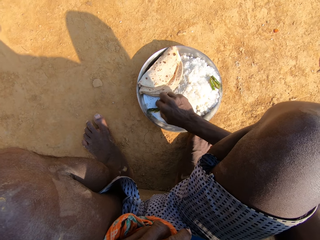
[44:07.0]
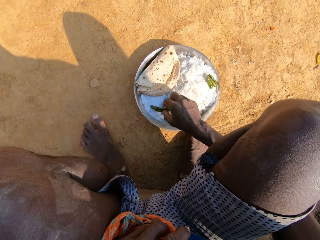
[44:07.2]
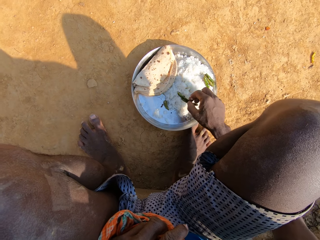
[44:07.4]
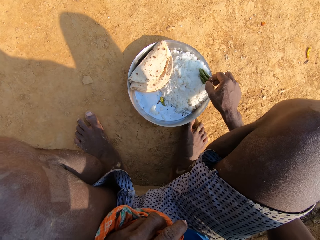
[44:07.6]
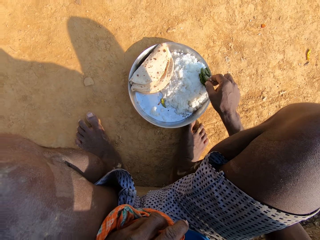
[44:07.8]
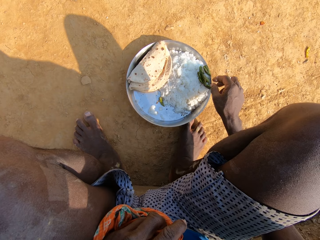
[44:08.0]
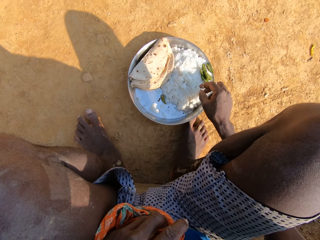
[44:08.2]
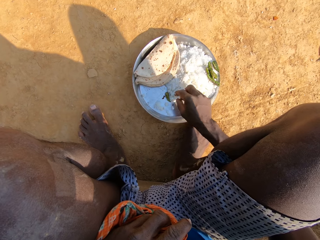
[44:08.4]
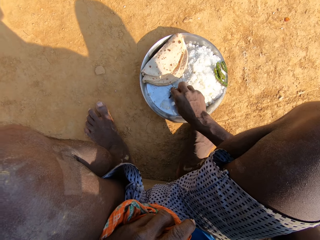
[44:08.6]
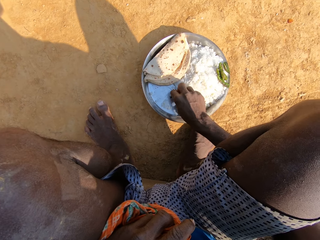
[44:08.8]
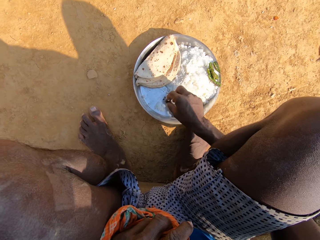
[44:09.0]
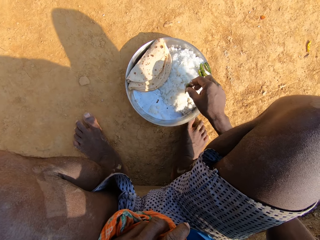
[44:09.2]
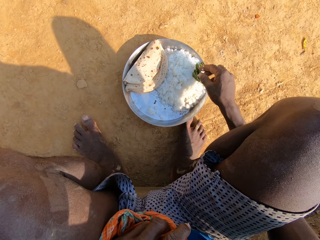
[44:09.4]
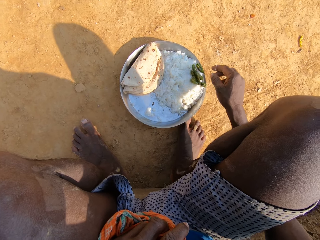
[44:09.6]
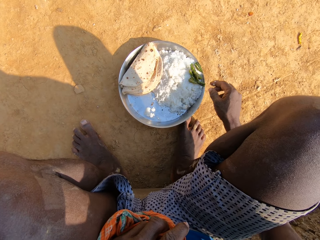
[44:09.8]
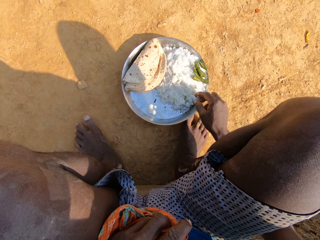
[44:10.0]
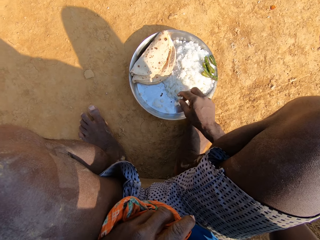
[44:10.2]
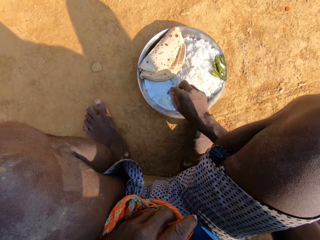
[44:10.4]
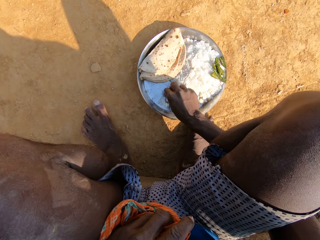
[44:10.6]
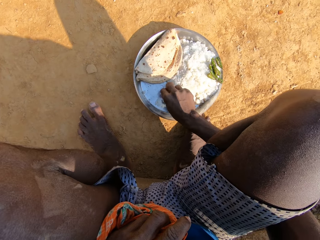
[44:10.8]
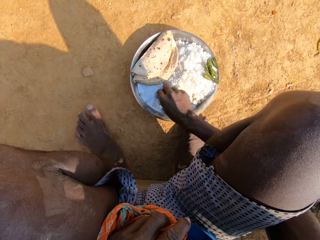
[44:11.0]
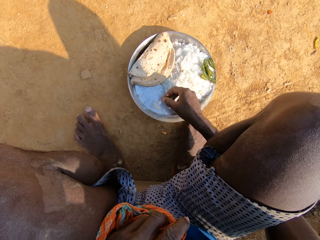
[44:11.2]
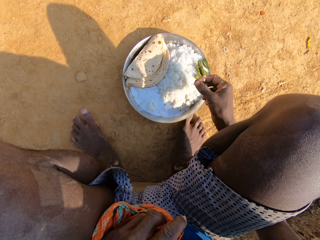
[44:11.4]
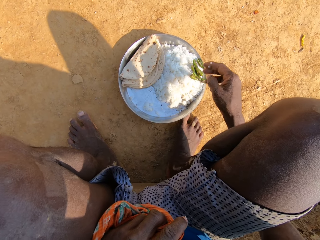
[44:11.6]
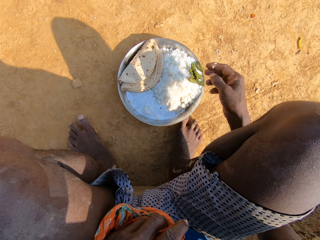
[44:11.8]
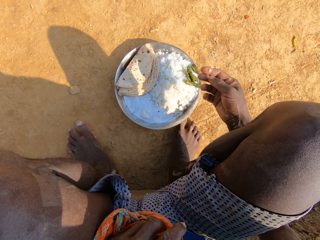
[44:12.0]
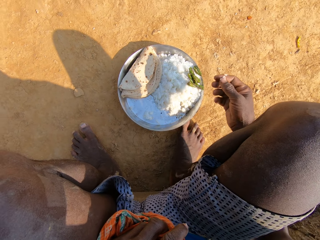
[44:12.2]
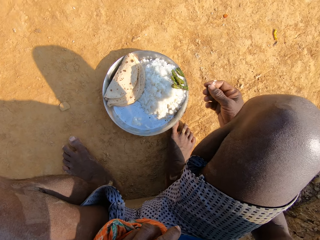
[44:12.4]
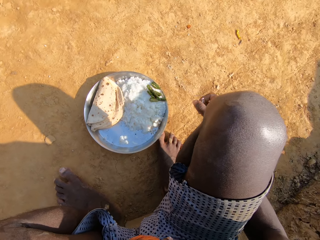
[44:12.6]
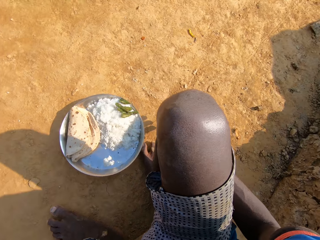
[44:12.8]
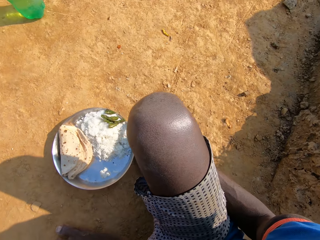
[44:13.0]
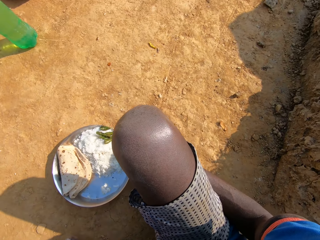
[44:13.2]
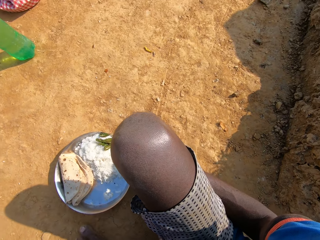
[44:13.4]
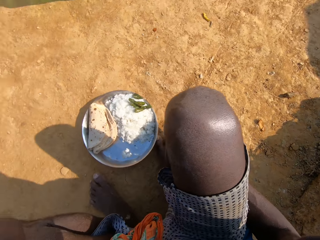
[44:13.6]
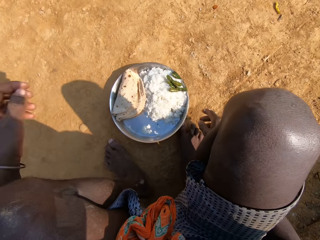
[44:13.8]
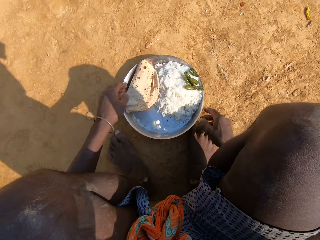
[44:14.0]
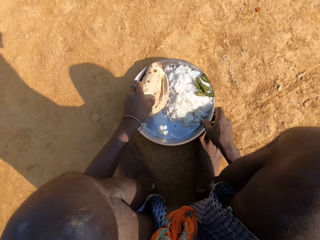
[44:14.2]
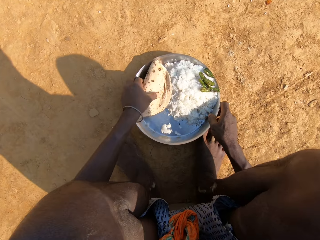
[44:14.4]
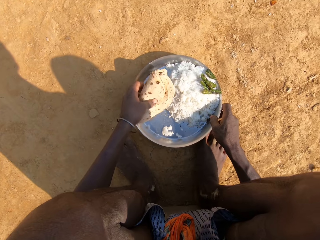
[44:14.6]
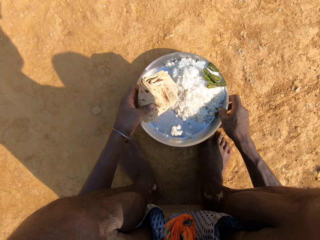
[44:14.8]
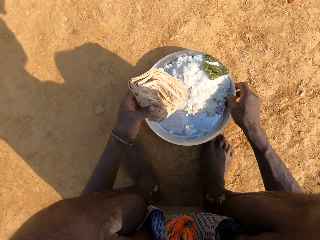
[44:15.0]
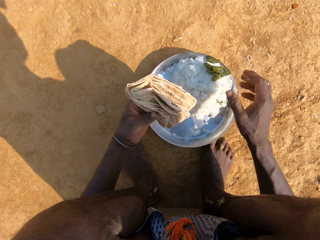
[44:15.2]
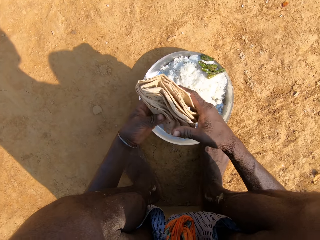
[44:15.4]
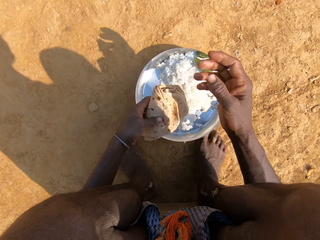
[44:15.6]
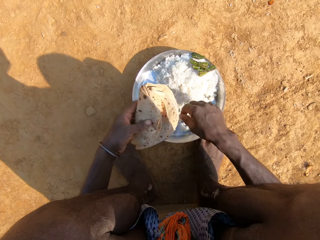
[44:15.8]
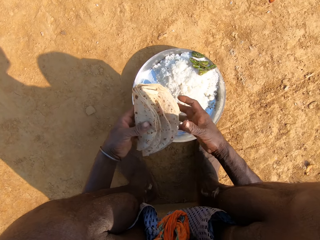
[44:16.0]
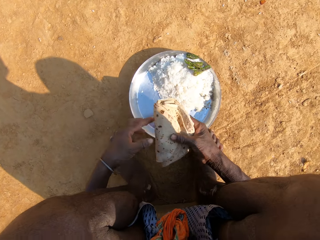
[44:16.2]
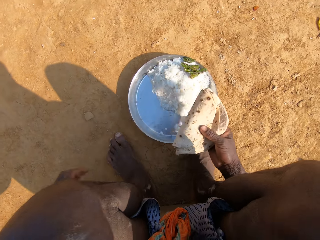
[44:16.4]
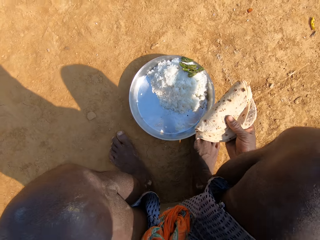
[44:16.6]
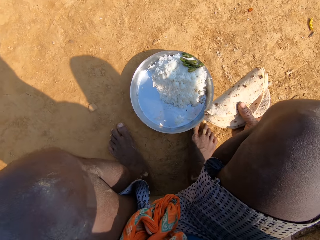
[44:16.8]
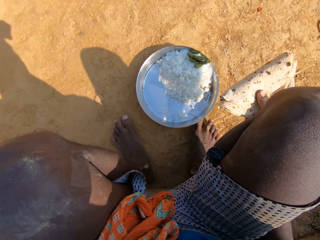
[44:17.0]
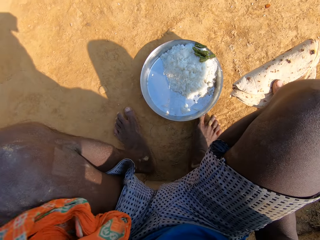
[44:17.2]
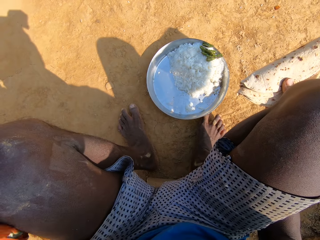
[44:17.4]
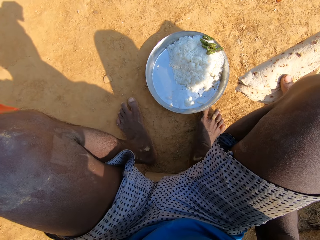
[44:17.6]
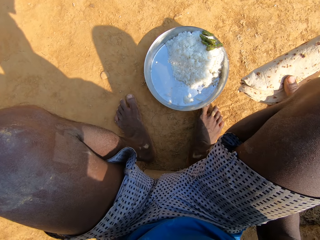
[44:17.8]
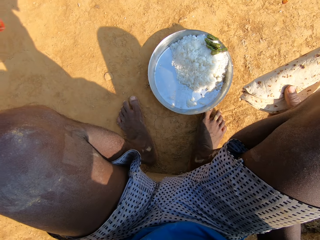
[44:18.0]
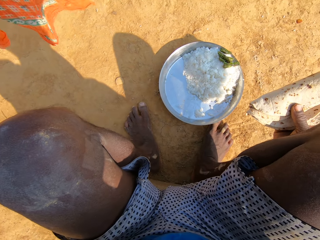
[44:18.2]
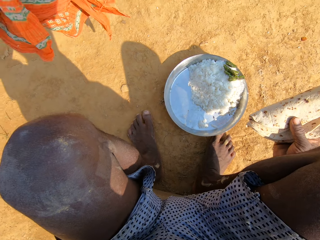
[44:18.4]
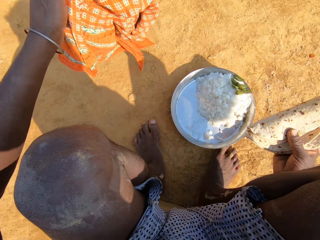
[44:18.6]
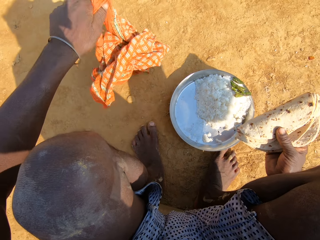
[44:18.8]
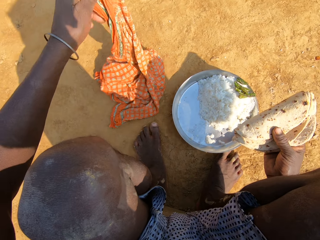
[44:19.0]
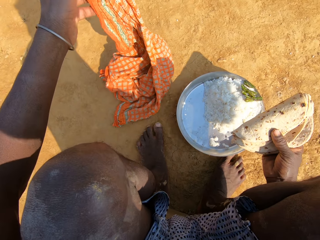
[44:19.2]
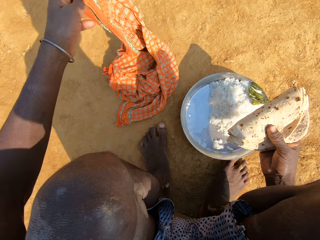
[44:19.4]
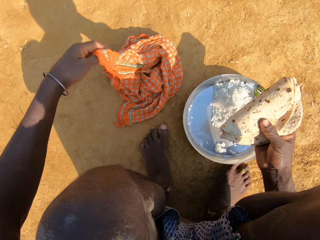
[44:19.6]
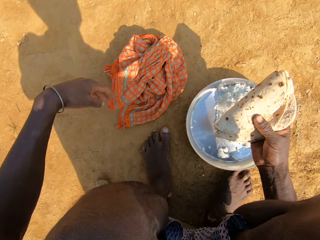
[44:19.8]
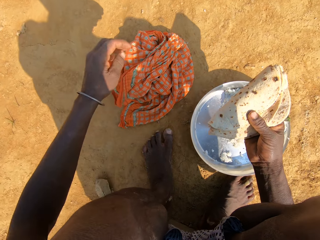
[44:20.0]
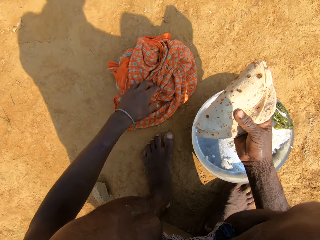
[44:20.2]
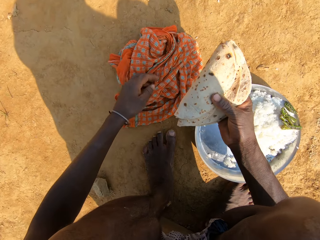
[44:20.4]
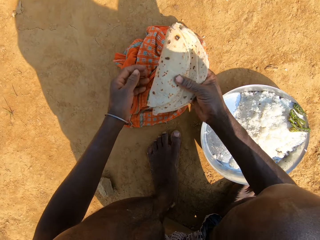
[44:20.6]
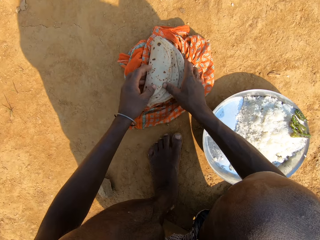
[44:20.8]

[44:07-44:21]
The camera wearer touches the food. They put broccoli on the plate of rice. They pick the broccoli on the plate of rice. They put the broccoli on the plate of rice. They pick the broccoli on the plate of rice. They touch the food. They put the broccoli on the plate of rice. They look around. They pick roti on the plate. They hold the roti. They pick a piece of cloth on the thighs. They hold the roti again. They put the piece of cloth on the ground.

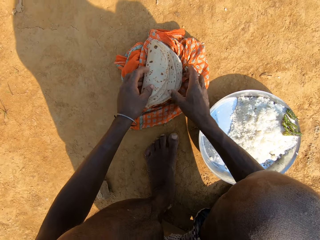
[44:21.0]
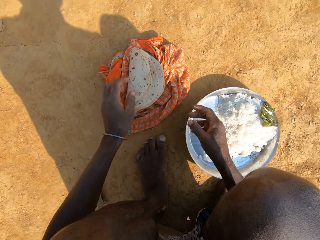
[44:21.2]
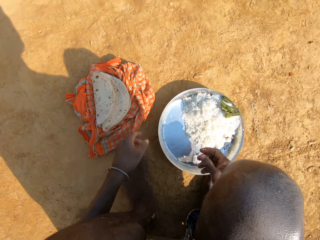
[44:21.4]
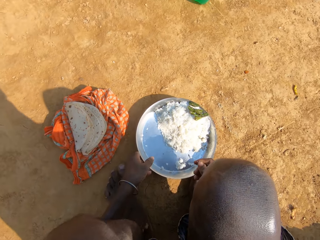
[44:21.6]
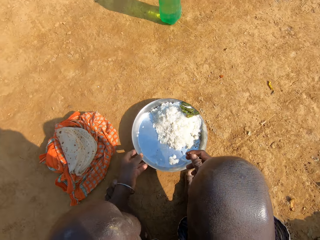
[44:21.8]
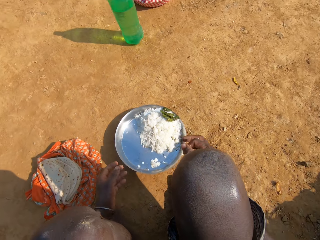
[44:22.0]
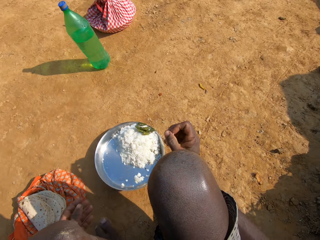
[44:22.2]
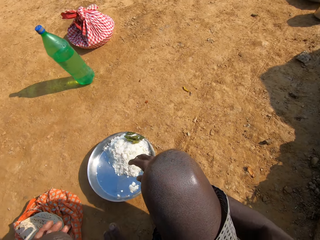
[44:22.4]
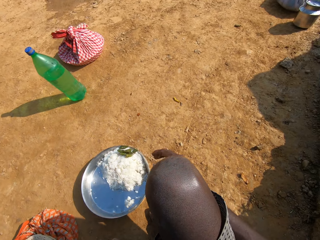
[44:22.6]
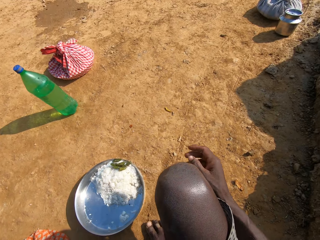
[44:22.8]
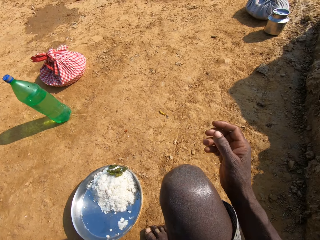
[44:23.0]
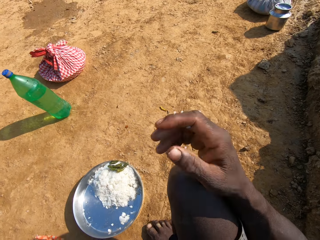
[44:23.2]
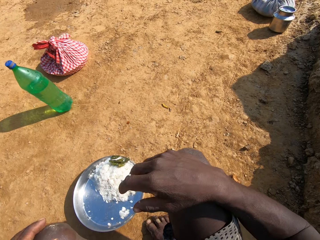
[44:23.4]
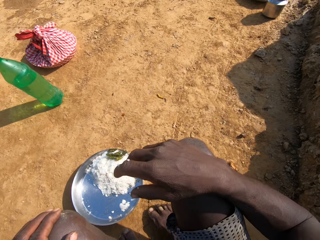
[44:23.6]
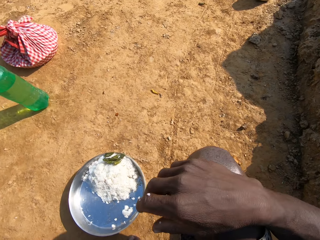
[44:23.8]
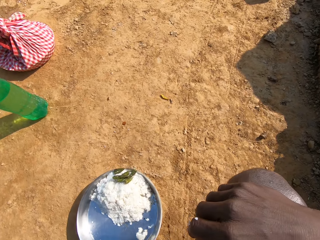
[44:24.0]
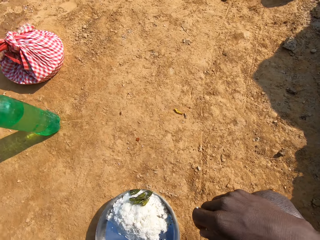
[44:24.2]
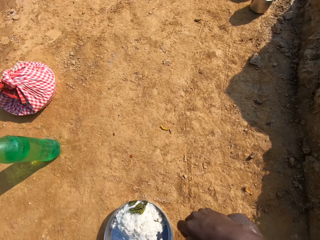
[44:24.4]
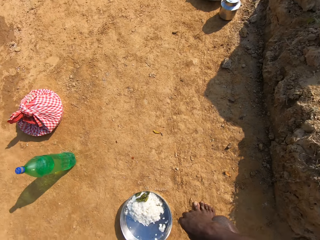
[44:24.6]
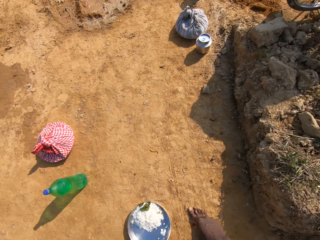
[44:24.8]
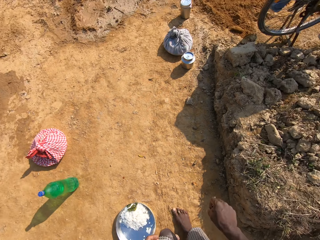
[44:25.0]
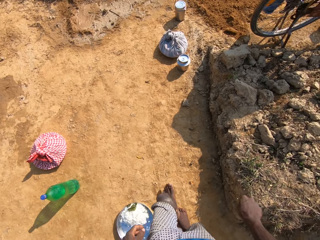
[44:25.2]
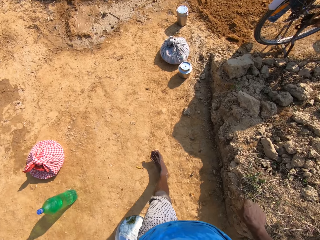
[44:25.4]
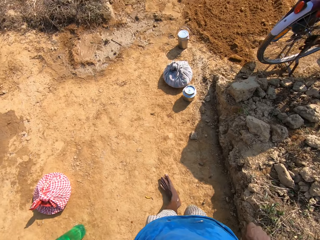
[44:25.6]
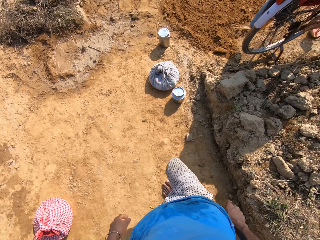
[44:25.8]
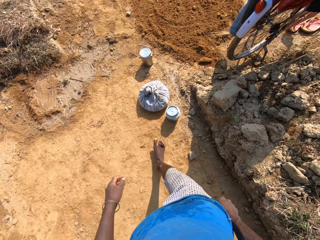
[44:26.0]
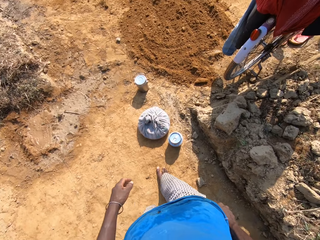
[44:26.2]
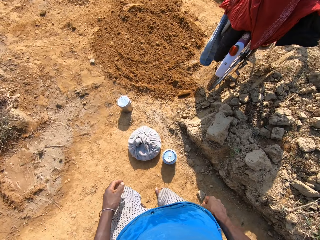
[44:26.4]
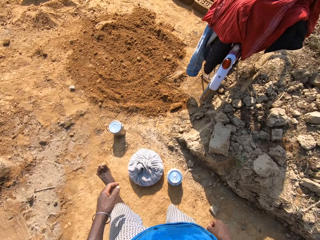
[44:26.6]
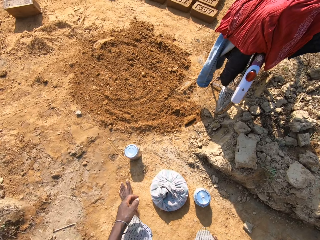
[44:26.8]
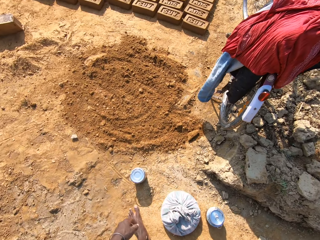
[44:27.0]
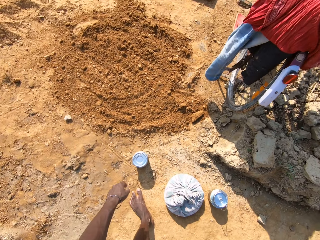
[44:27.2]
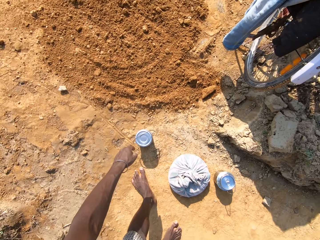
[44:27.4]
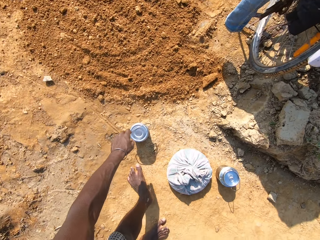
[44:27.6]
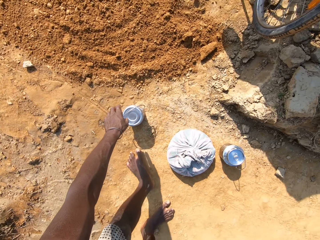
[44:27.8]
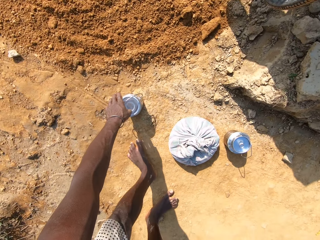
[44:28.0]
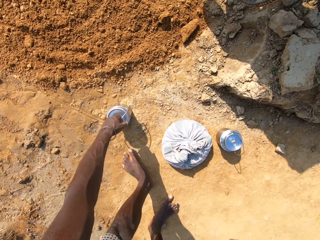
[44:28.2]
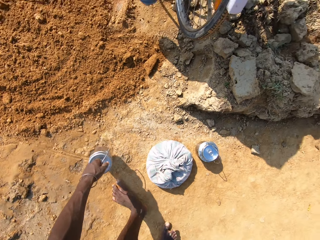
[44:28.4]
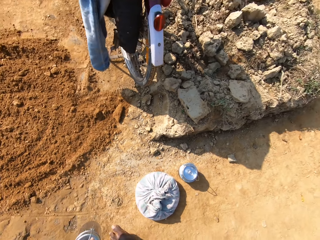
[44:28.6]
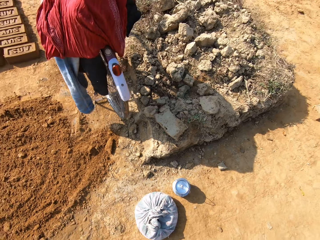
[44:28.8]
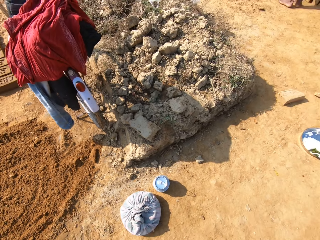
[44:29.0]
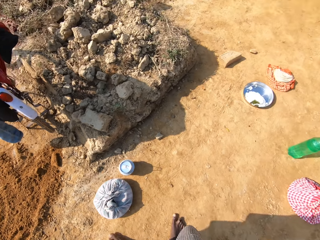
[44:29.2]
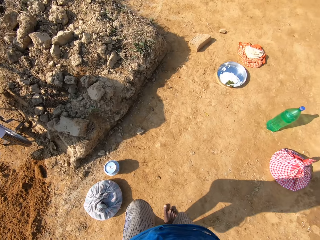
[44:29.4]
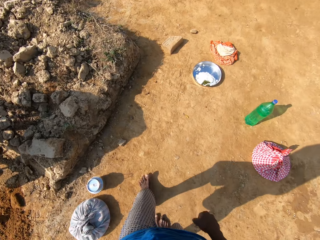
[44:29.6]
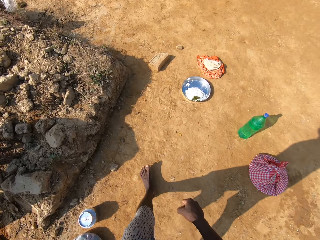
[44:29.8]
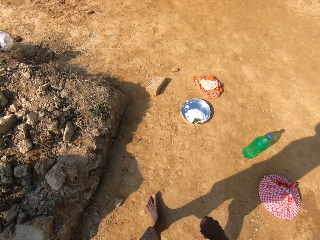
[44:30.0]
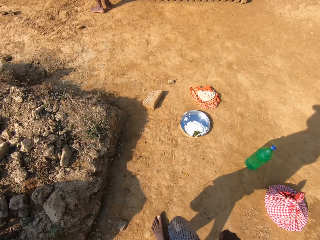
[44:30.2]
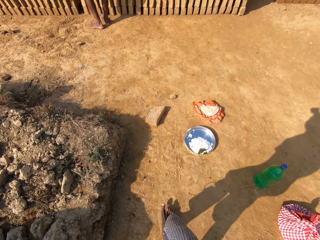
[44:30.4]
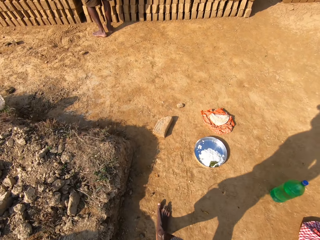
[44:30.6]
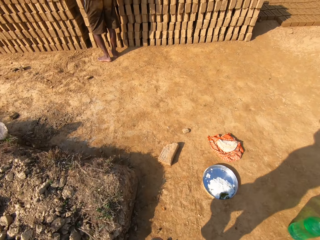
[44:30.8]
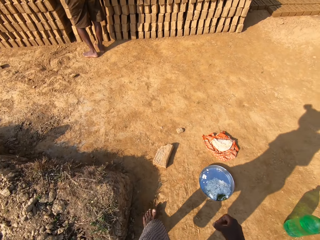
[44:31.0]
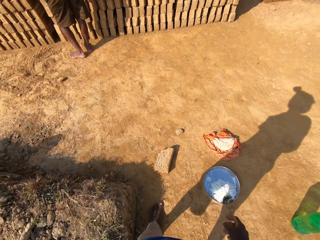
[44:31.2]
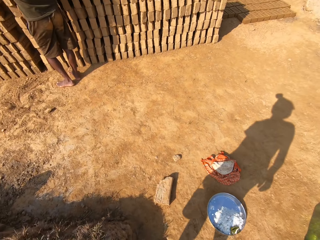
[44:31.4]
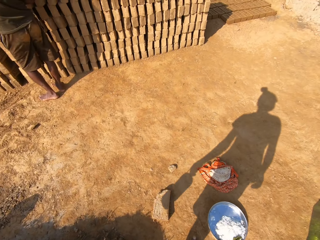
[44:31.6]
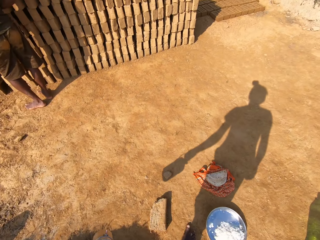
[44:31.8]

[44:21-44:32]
The camera wearer puts the roti on the cloth. He moves a plate of rice on the ground. He looks around. He touches himself. He walks on the ground. He picks a container on the ground. He walks on the ground.
